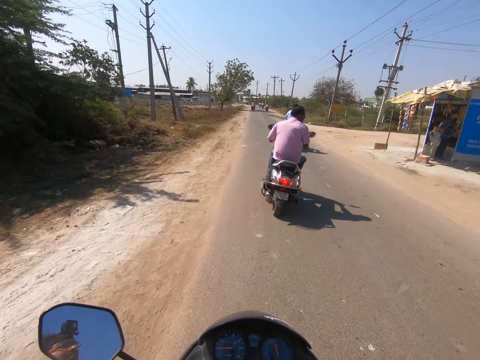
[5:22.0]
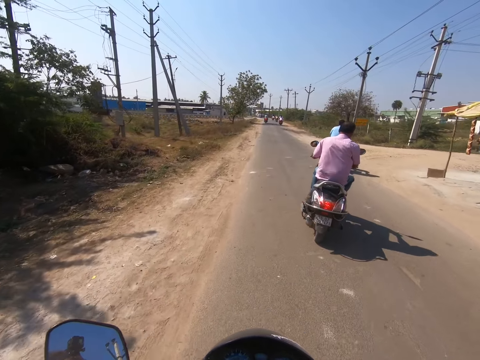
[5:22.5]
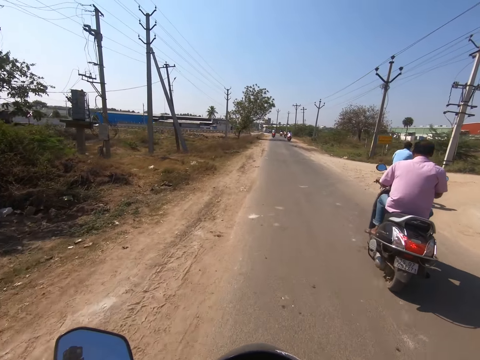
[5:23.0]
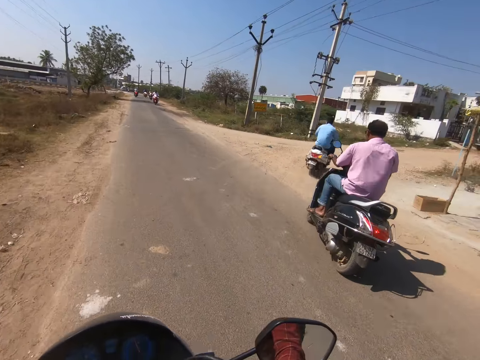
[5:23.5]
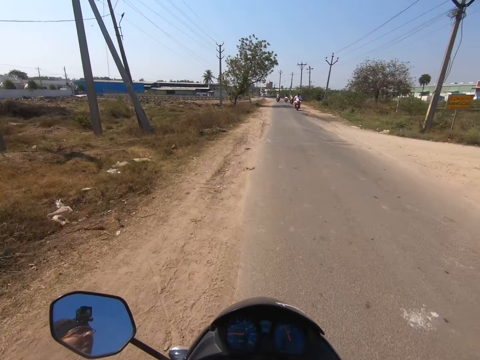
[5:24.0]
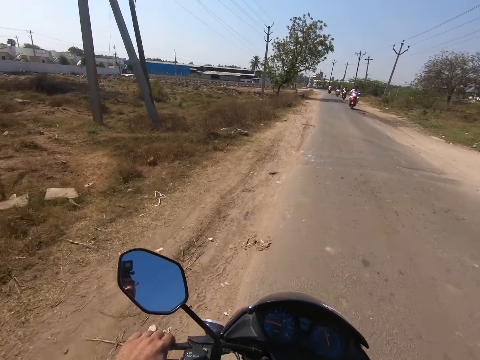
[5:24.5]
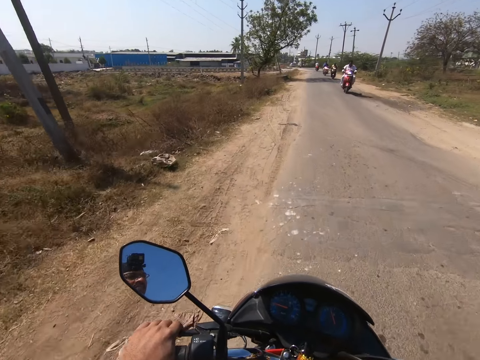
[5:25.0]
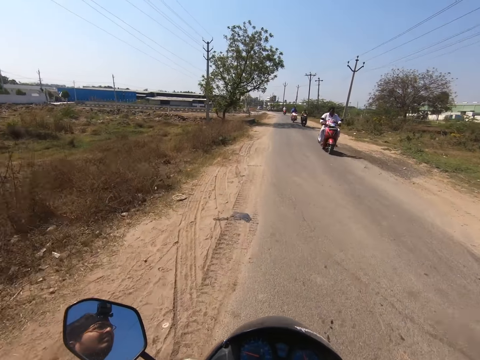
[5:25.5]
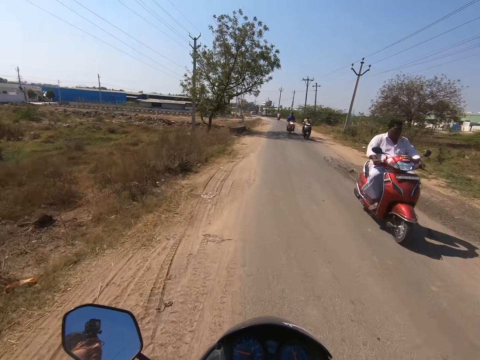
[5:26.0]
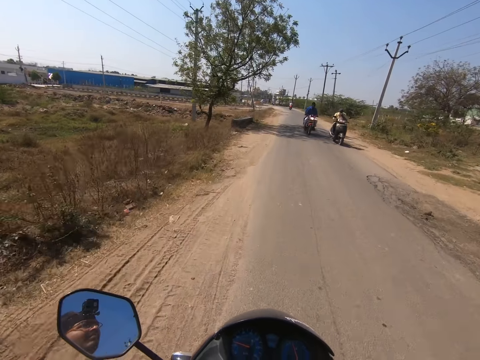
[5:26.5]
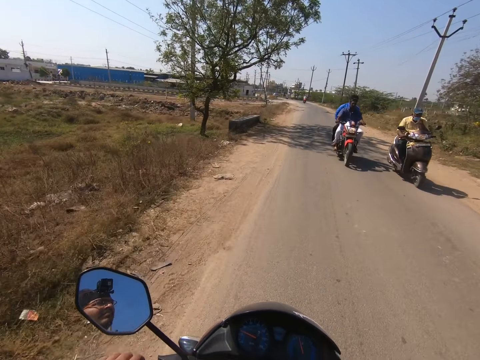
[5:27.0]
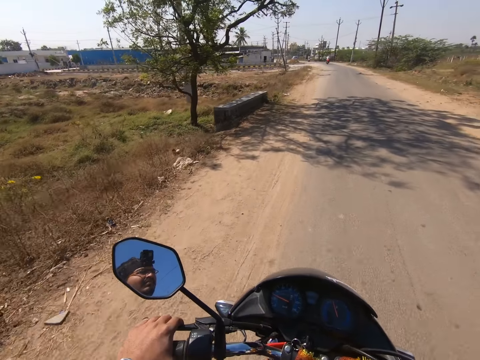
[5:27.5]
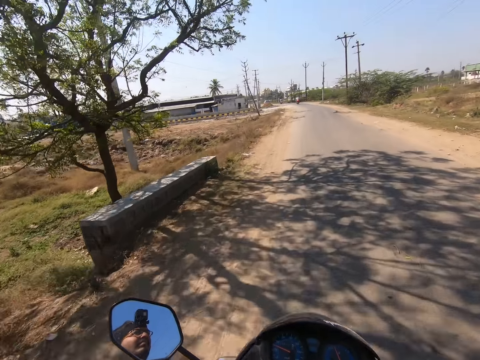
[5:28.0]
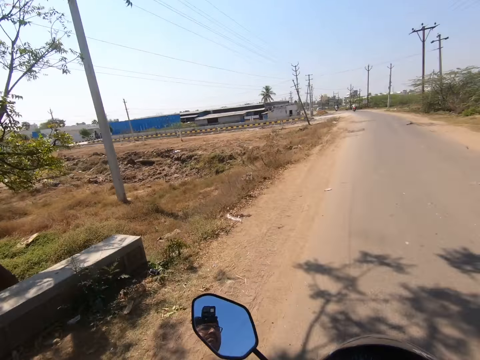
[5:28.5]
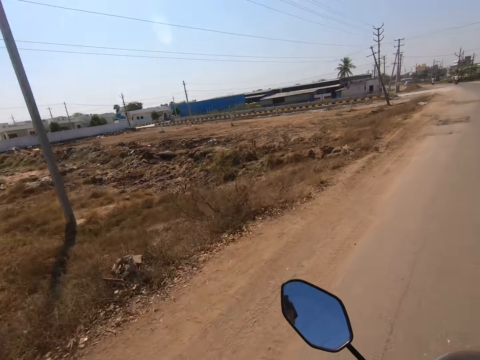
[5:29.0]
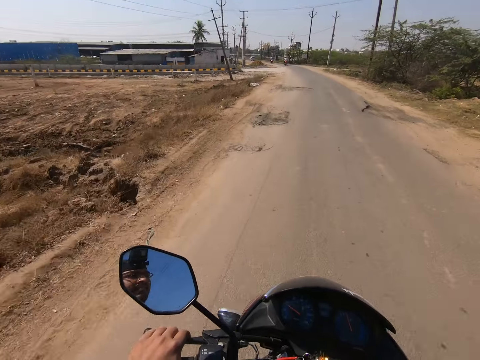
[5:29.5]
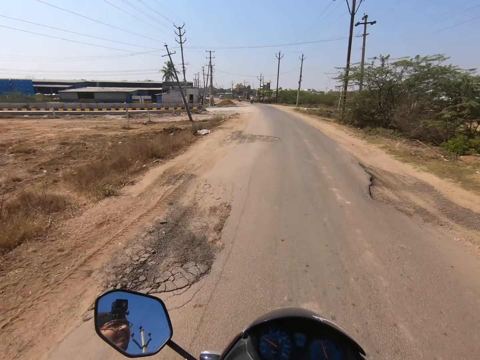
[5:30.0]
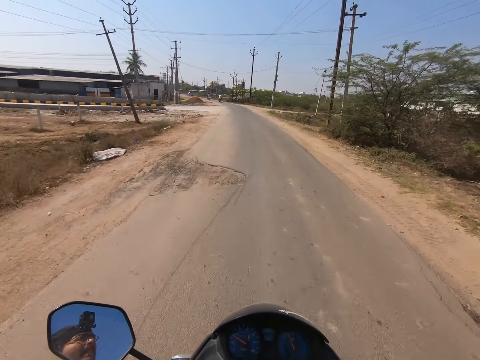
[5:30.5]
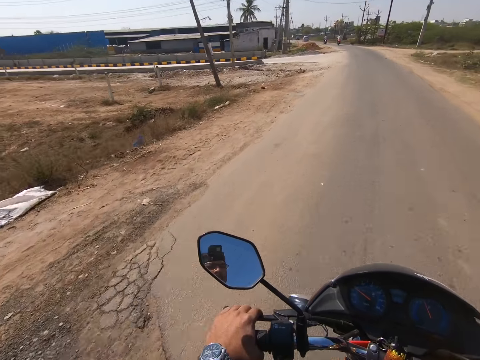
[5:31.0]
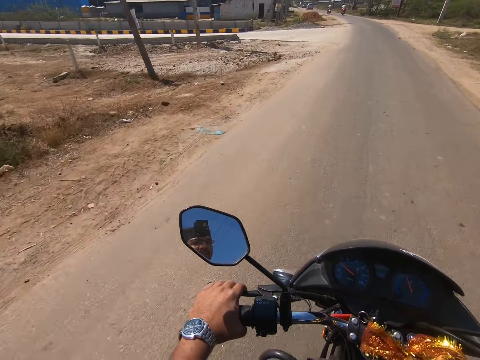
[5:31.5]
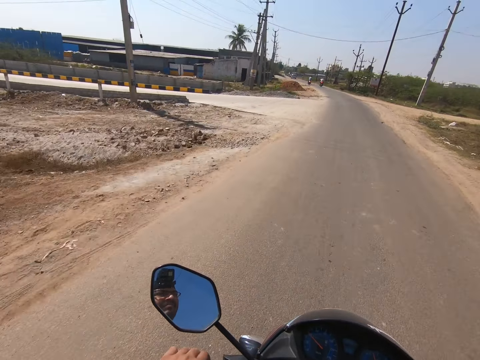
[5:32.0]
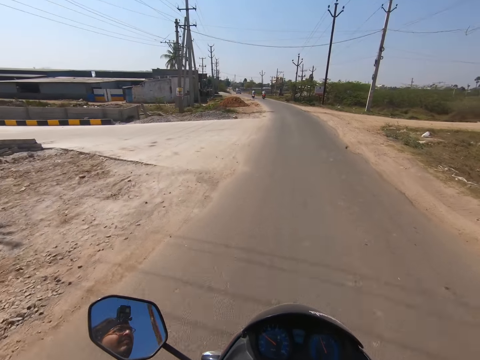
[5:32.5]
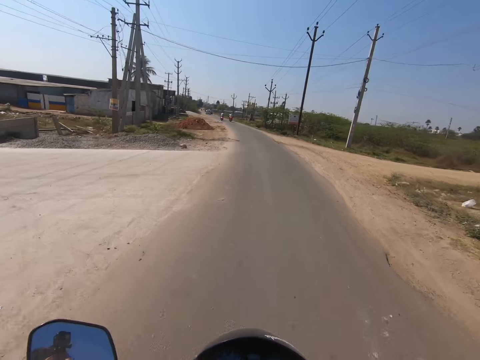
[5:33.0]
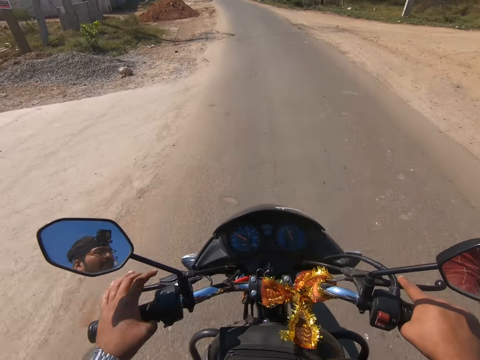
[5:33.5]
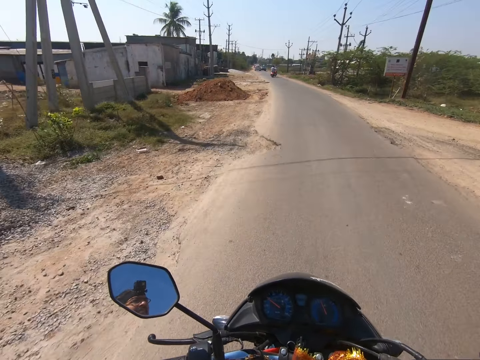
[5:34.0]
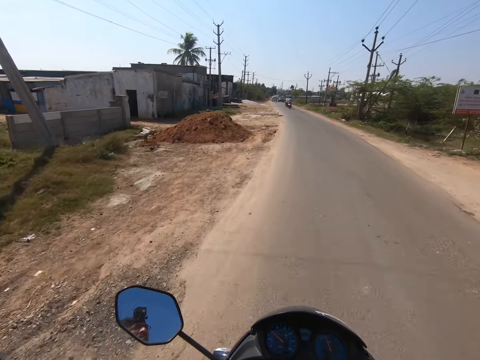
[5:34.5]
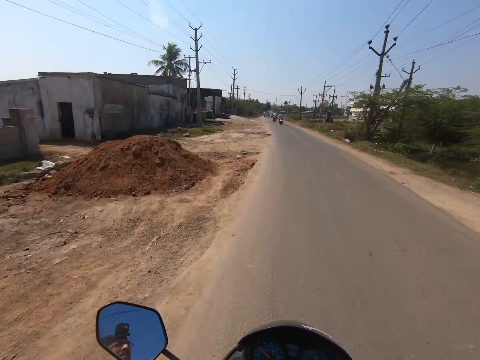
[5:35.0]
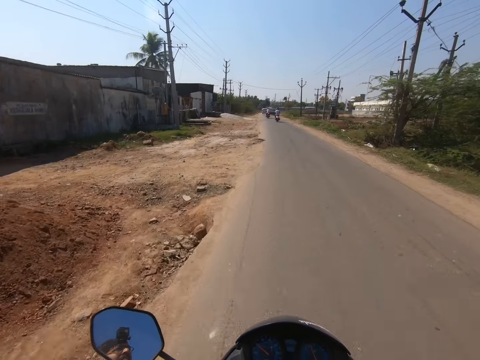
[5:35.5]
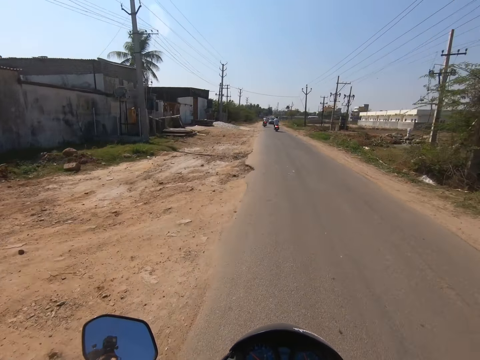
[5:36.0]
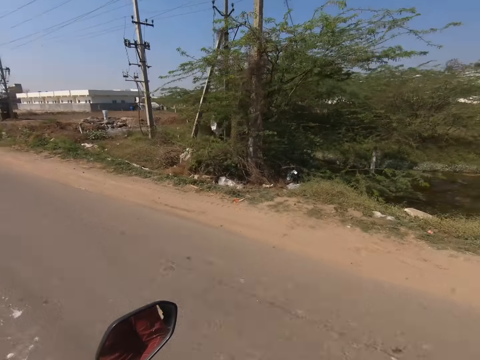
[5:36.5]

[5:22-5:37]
The camera wearer passes motorcycles on the road.

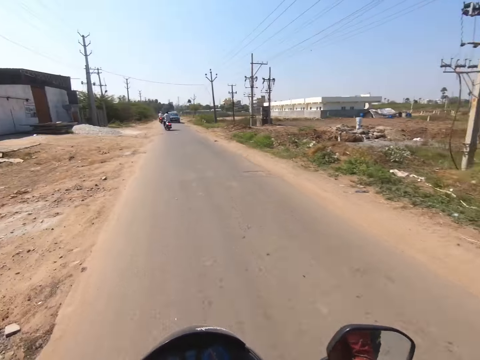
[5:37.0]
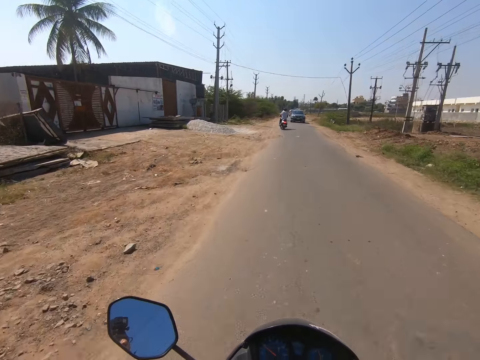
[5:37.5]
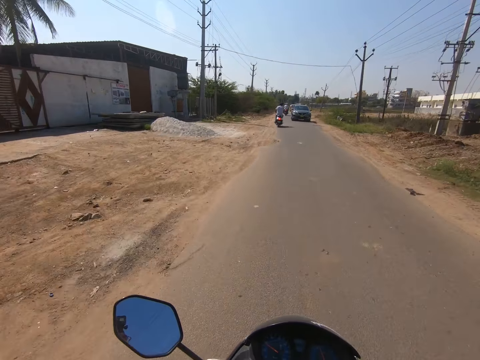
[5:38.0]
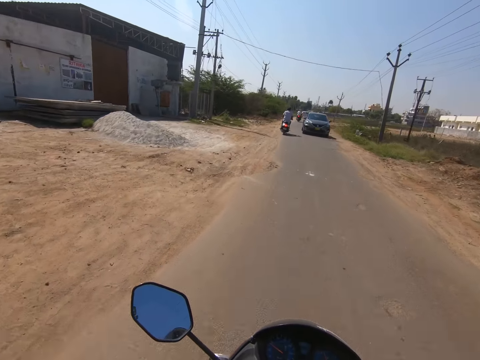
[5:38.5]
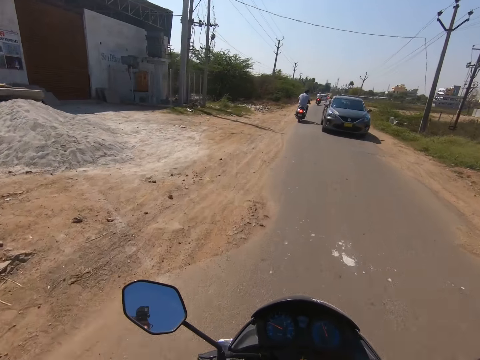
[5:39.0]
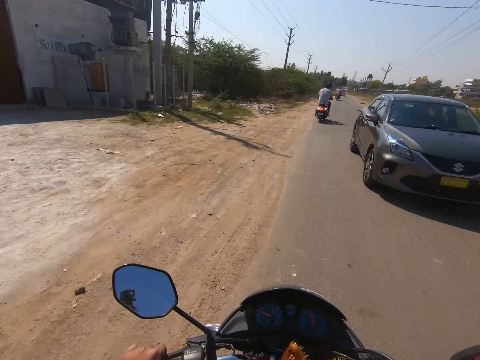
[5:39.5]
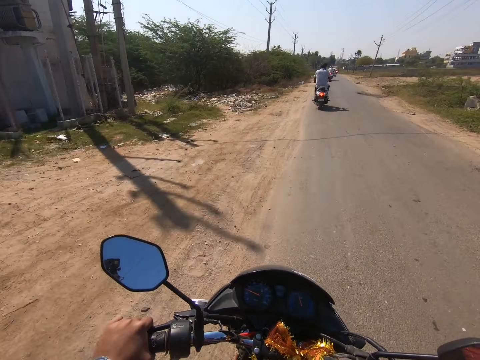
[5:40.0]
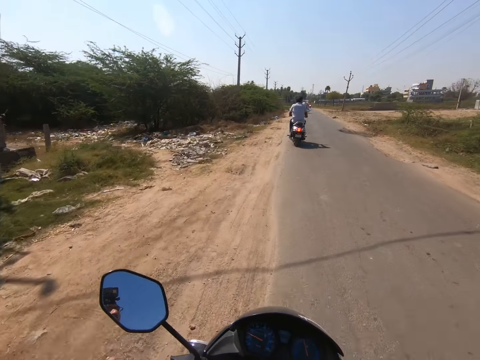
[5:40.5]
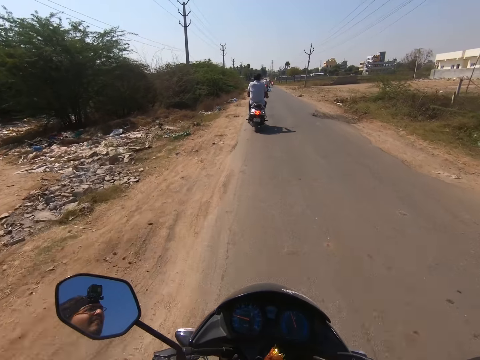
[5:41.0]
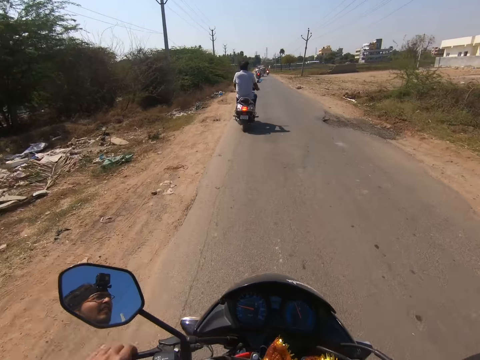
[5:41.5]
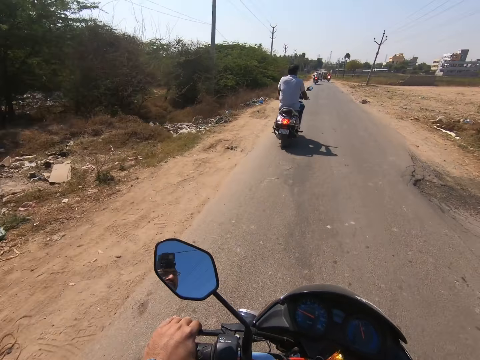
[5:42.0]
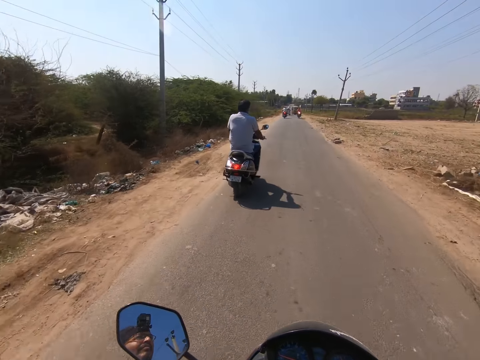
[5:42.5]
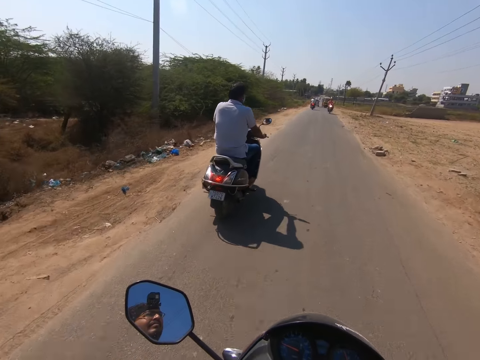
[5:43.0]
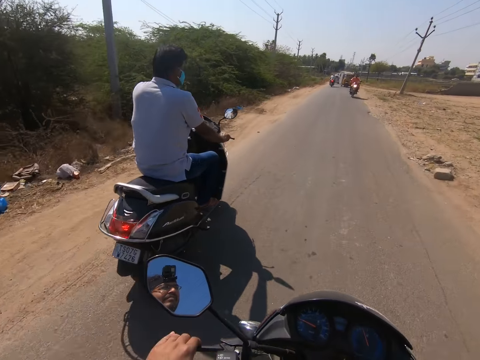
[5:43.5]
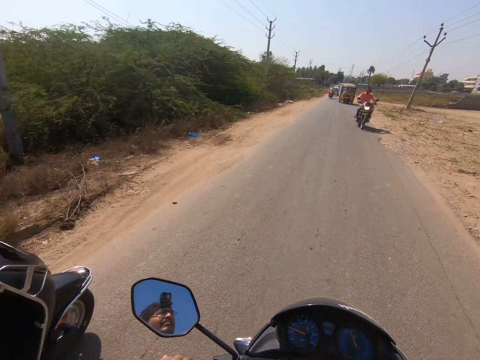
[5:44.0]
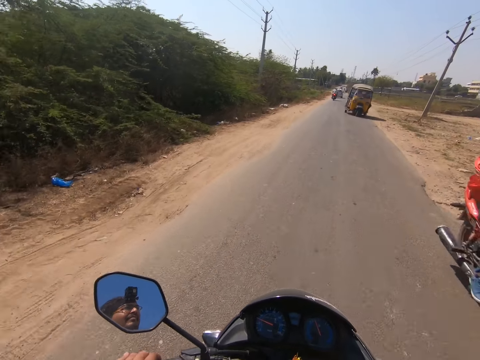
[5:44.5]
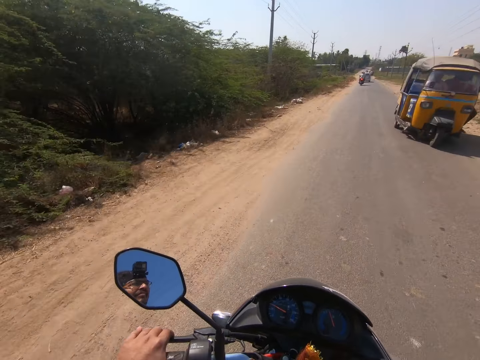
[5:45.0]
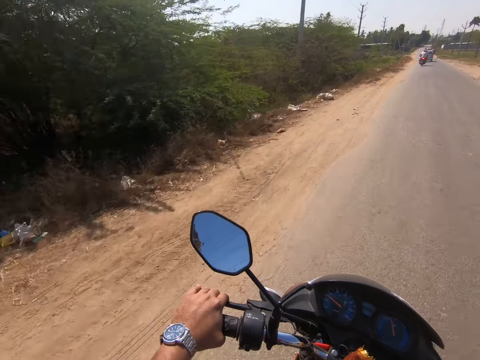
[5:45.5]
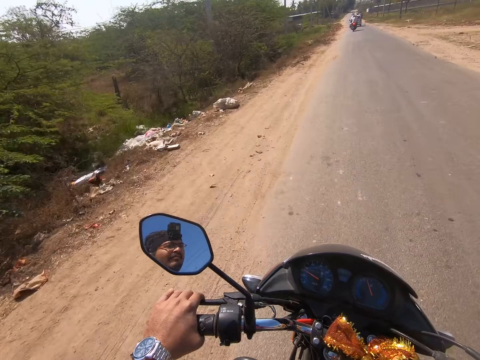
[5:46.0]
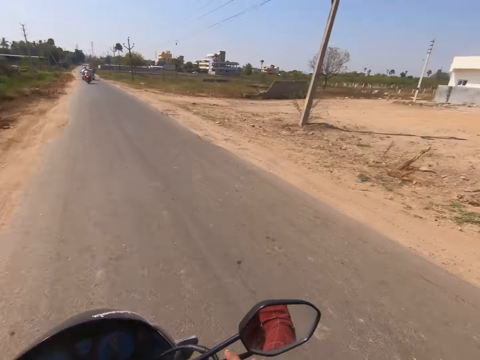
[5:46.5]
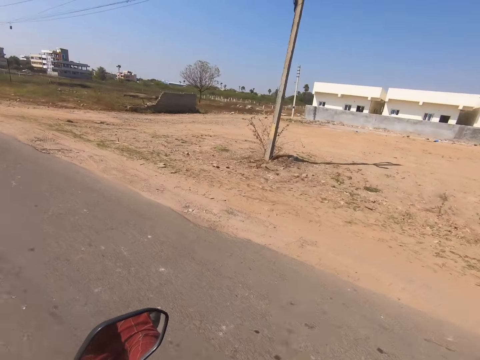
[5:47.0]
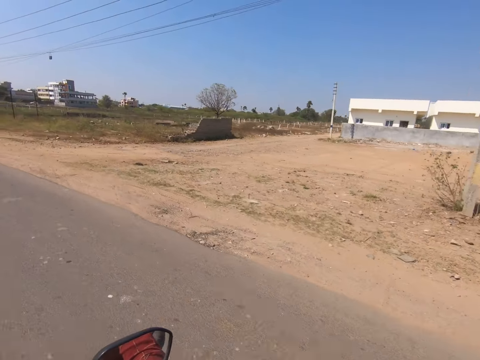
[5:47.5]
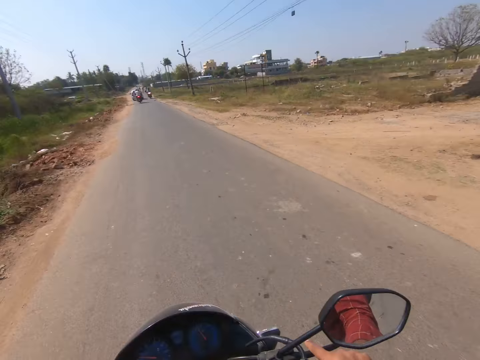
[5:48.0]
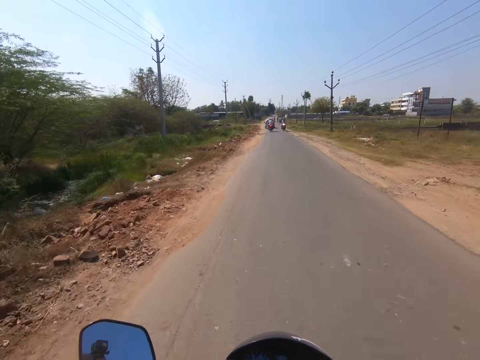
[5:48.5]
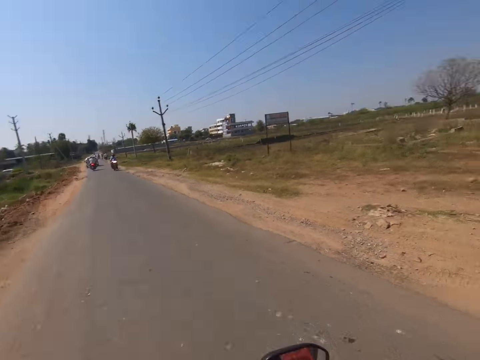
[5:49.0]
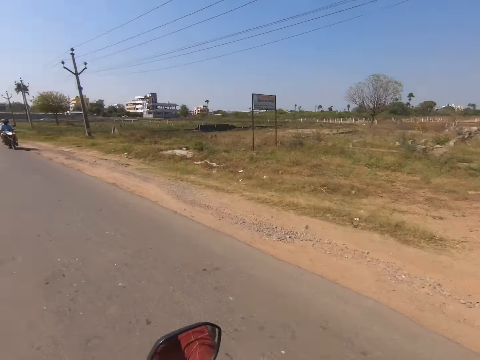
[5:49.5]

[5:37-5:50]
The camera wearer rides past a grey car on the road. They pass motorcycles on the road. They pass a yellow auto rickshaw on the road.
